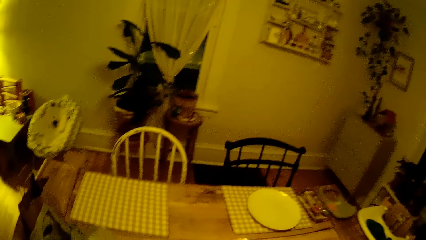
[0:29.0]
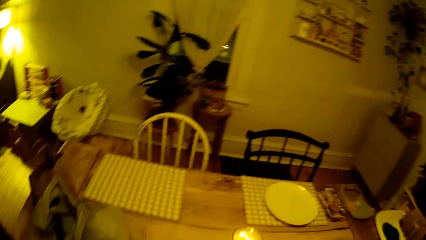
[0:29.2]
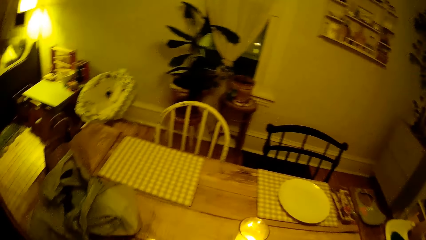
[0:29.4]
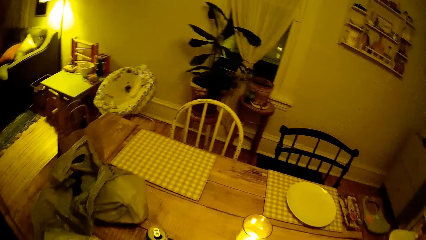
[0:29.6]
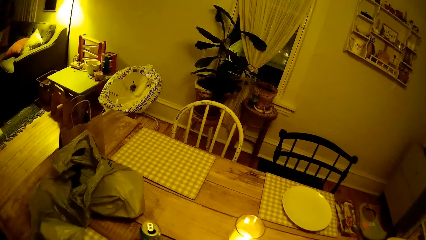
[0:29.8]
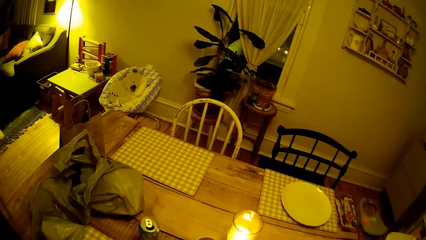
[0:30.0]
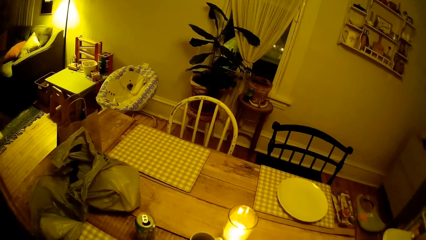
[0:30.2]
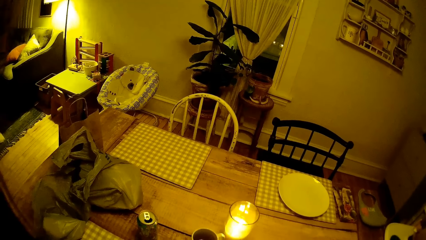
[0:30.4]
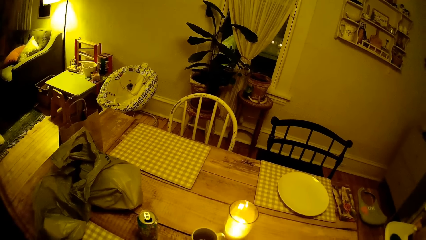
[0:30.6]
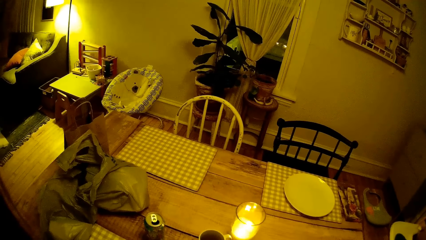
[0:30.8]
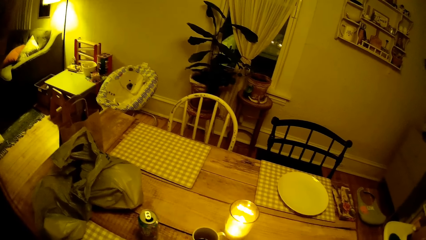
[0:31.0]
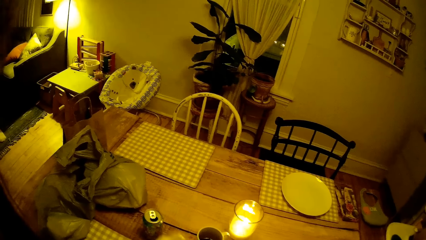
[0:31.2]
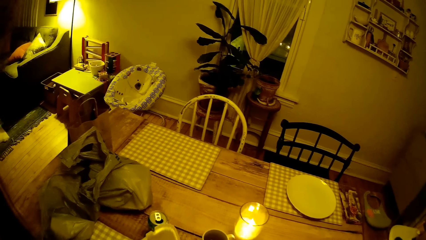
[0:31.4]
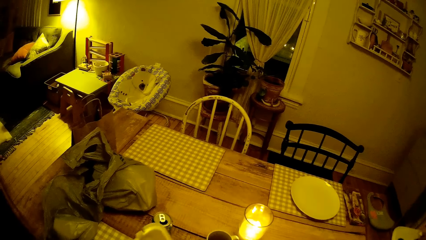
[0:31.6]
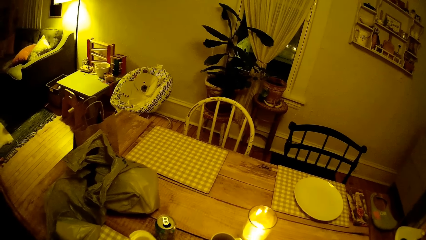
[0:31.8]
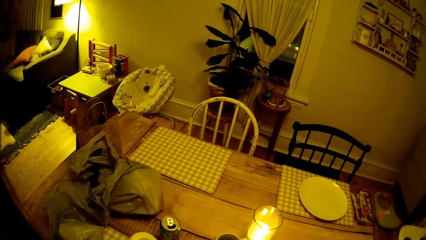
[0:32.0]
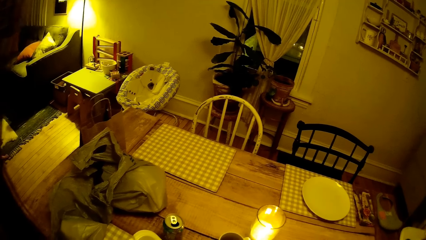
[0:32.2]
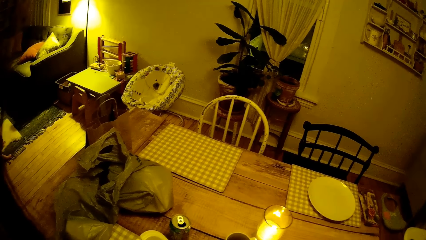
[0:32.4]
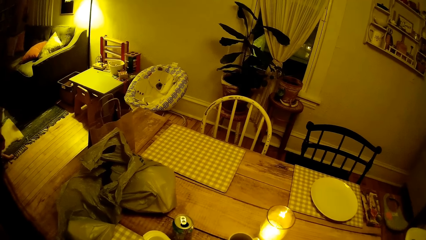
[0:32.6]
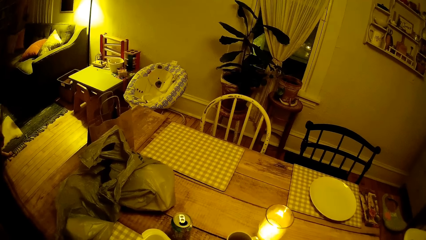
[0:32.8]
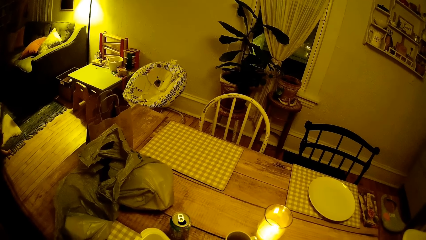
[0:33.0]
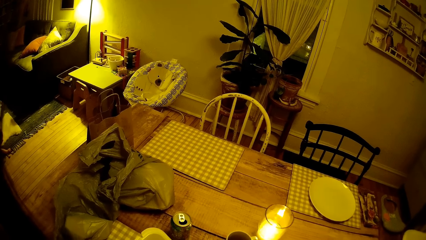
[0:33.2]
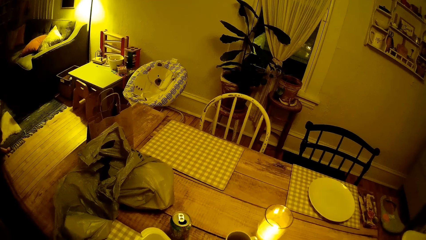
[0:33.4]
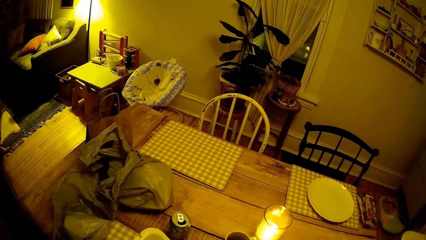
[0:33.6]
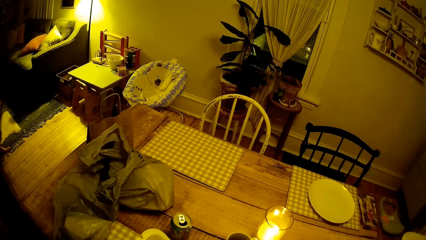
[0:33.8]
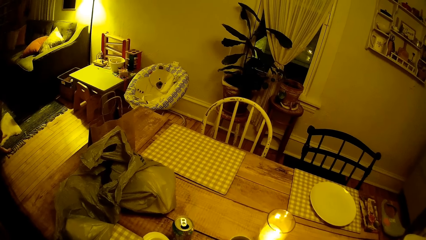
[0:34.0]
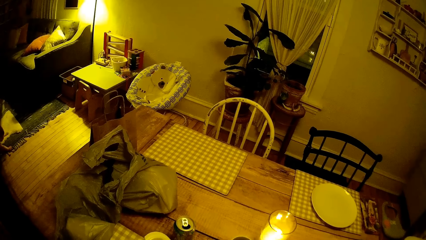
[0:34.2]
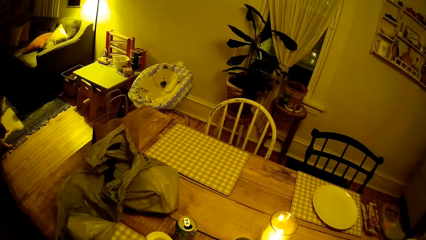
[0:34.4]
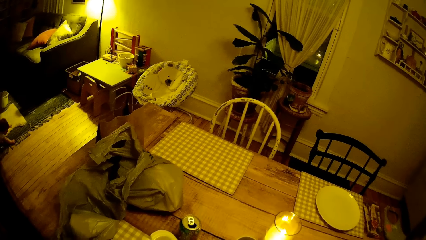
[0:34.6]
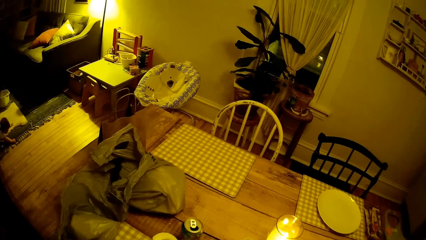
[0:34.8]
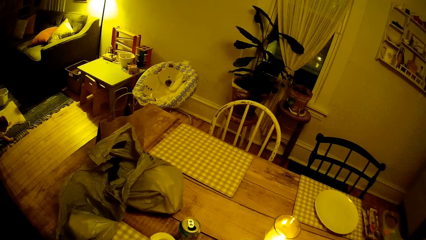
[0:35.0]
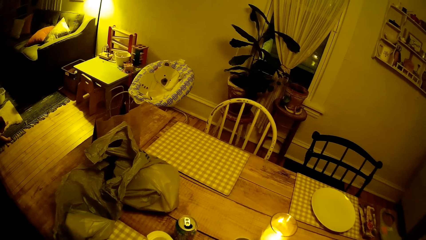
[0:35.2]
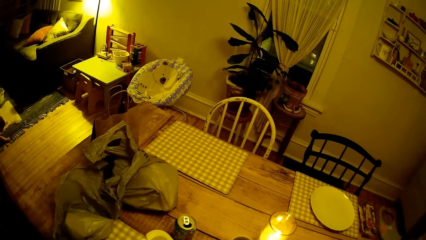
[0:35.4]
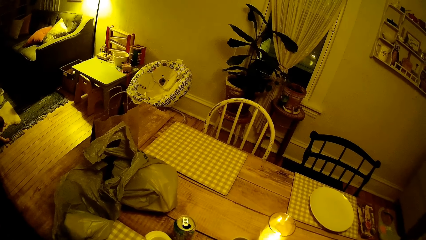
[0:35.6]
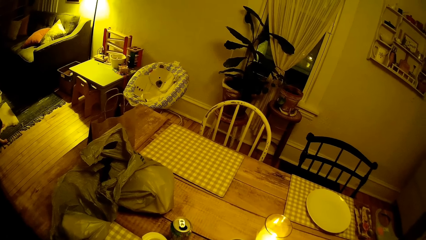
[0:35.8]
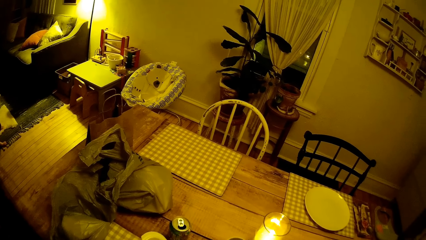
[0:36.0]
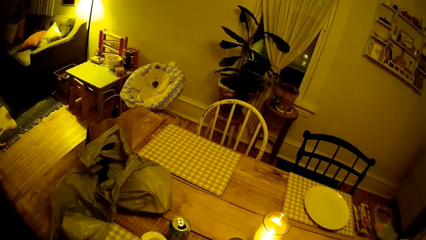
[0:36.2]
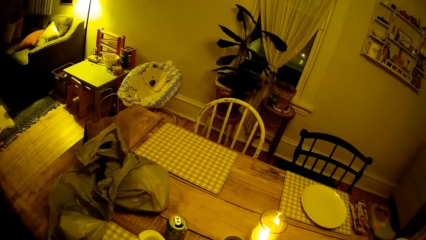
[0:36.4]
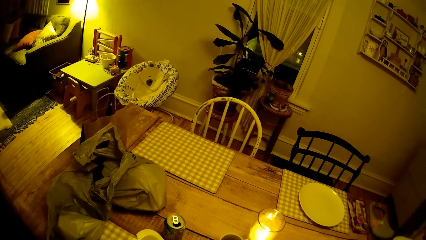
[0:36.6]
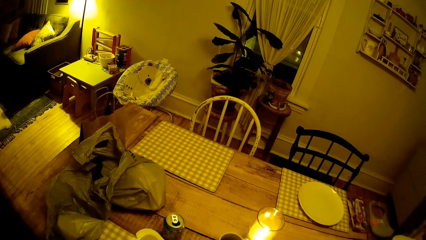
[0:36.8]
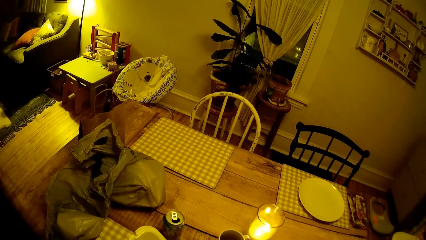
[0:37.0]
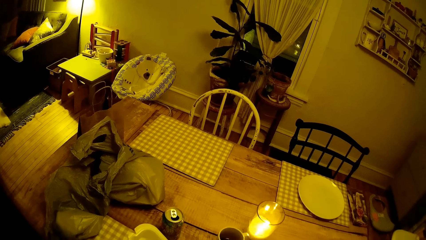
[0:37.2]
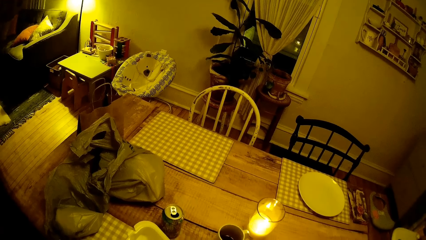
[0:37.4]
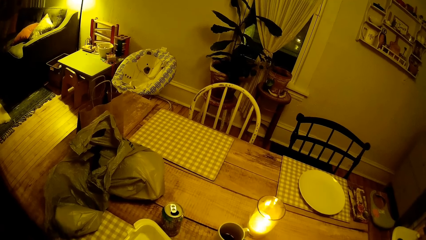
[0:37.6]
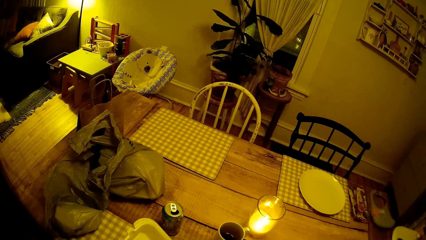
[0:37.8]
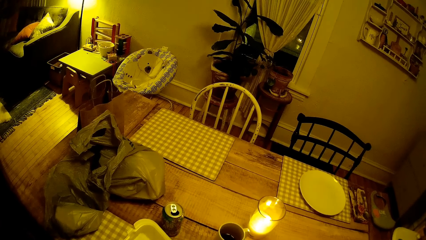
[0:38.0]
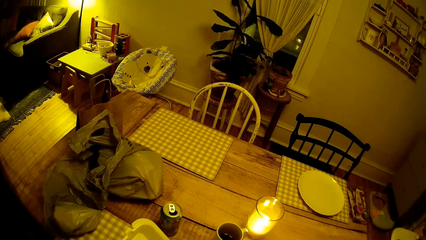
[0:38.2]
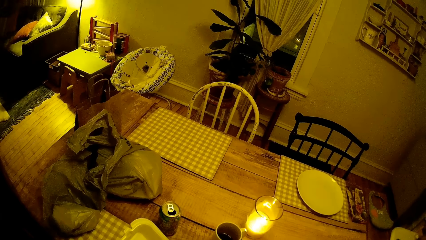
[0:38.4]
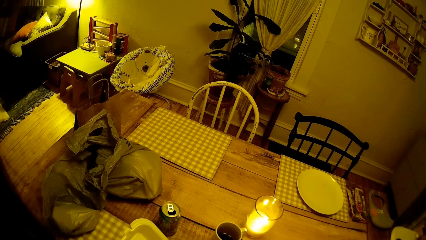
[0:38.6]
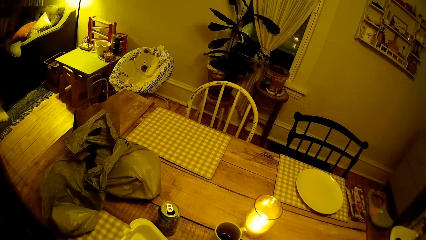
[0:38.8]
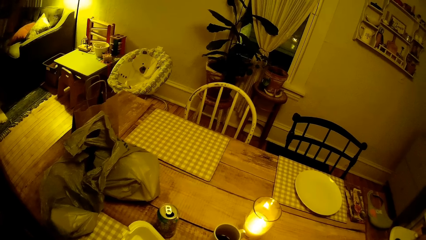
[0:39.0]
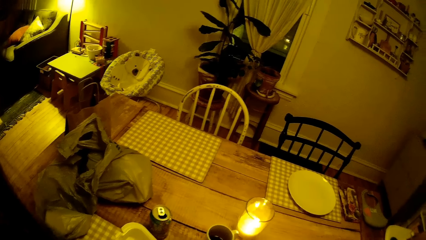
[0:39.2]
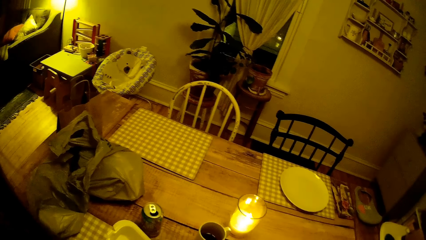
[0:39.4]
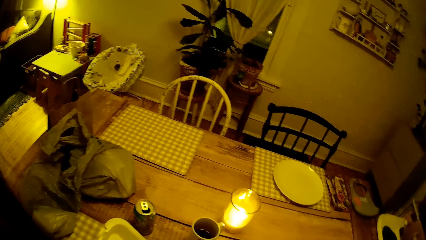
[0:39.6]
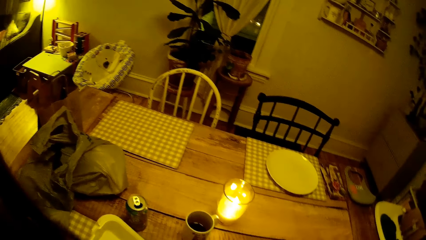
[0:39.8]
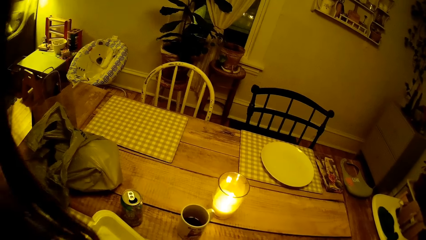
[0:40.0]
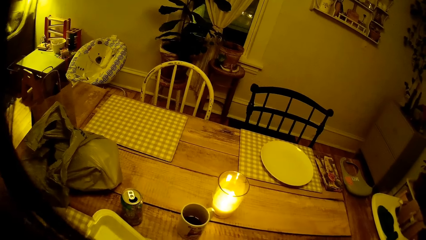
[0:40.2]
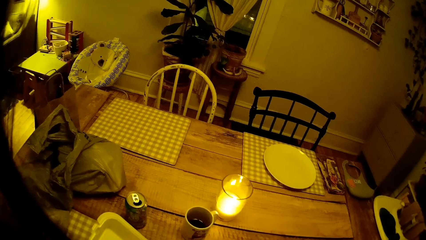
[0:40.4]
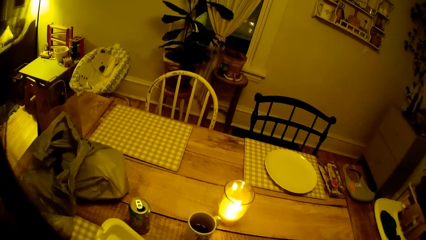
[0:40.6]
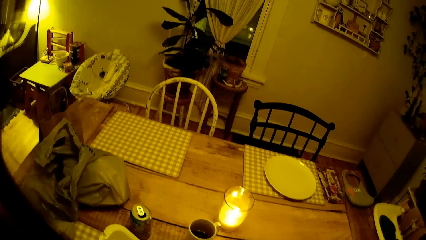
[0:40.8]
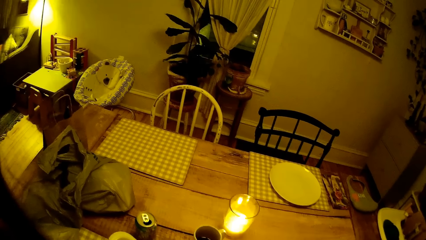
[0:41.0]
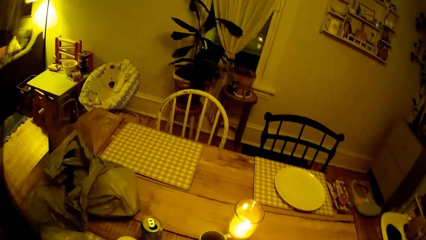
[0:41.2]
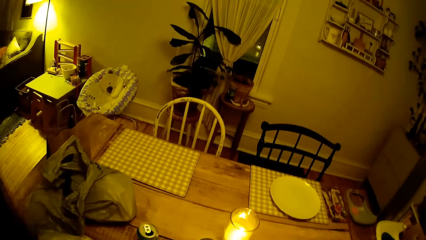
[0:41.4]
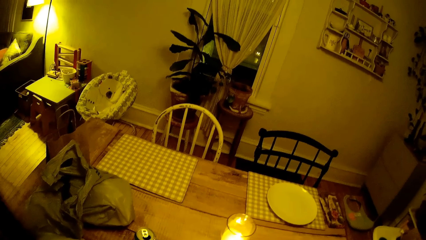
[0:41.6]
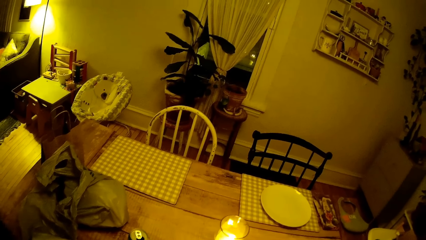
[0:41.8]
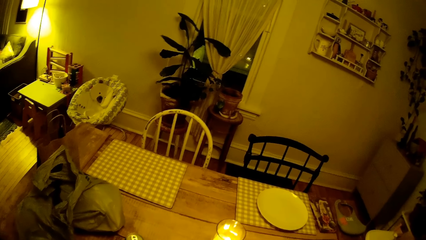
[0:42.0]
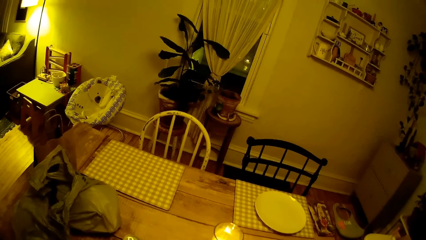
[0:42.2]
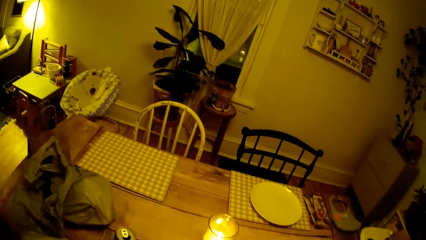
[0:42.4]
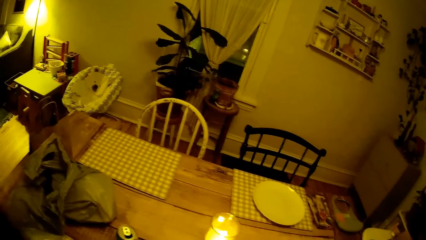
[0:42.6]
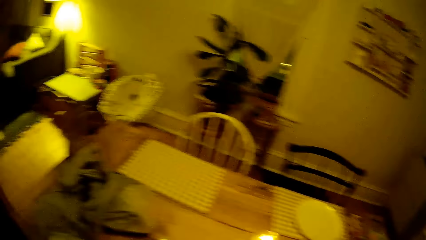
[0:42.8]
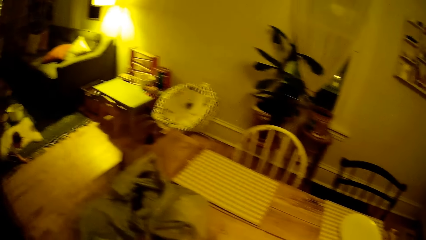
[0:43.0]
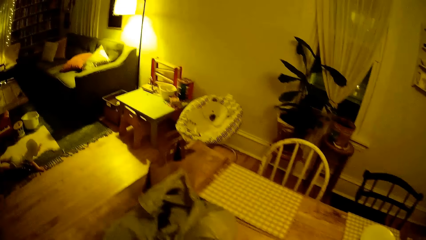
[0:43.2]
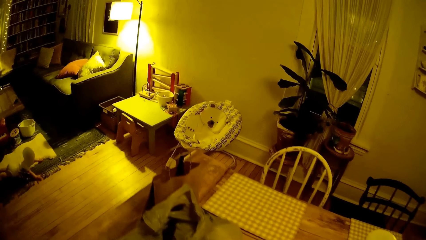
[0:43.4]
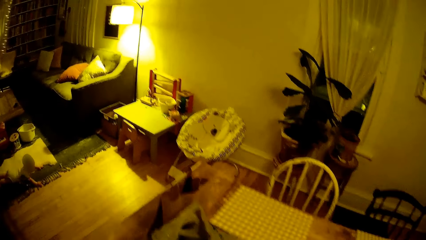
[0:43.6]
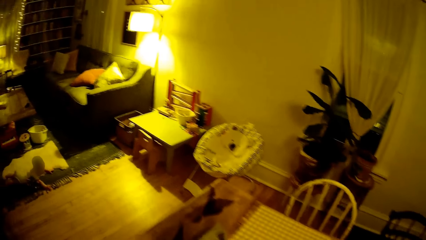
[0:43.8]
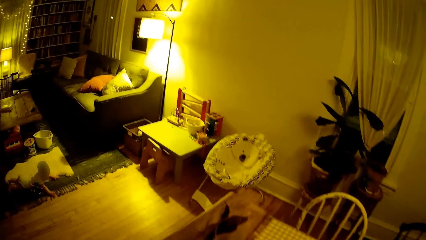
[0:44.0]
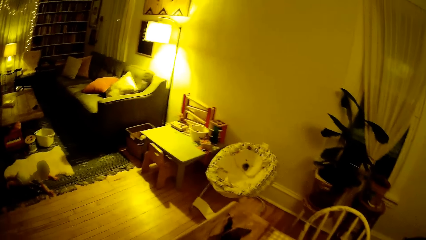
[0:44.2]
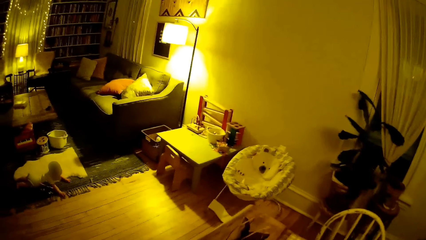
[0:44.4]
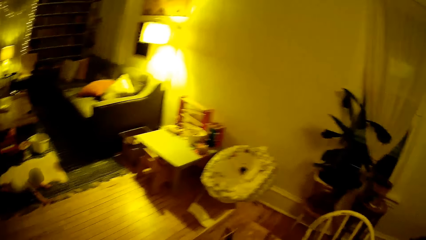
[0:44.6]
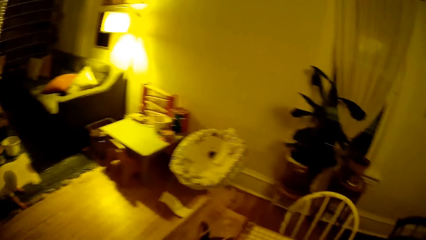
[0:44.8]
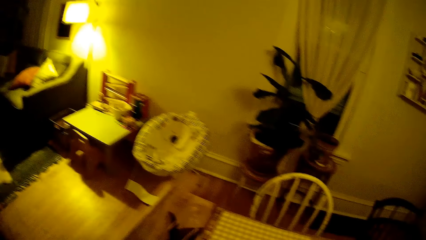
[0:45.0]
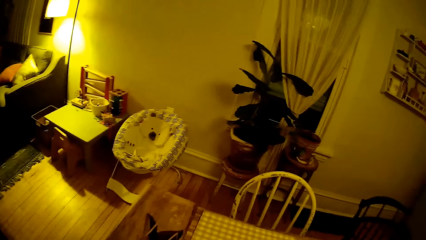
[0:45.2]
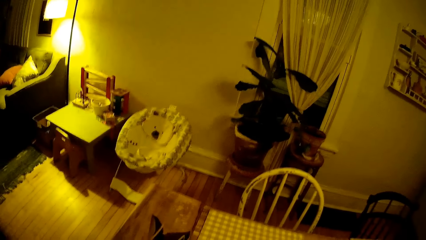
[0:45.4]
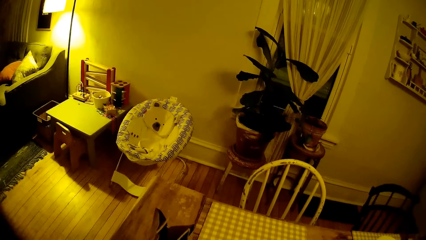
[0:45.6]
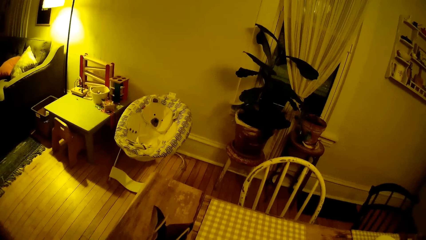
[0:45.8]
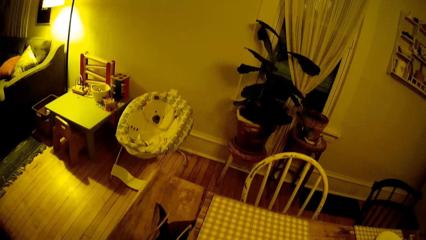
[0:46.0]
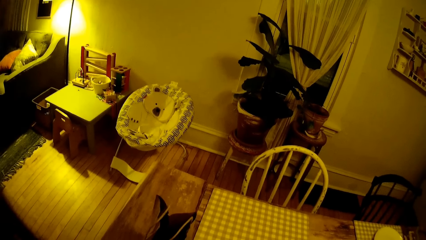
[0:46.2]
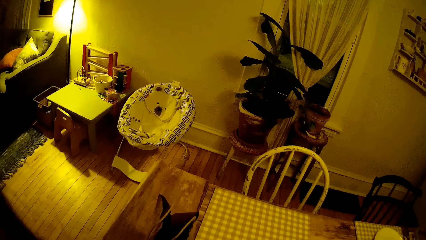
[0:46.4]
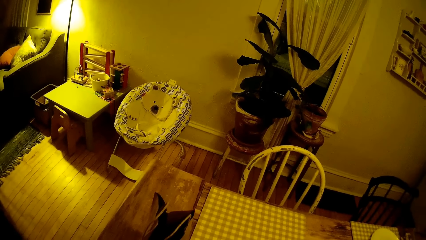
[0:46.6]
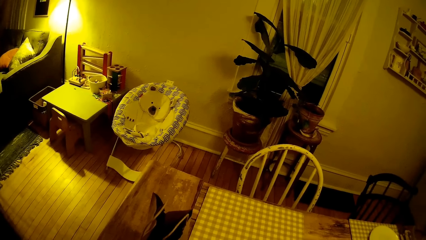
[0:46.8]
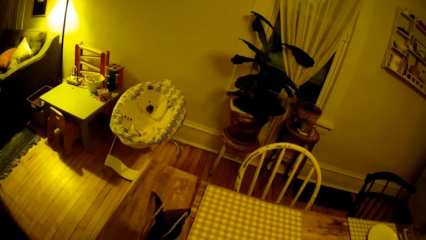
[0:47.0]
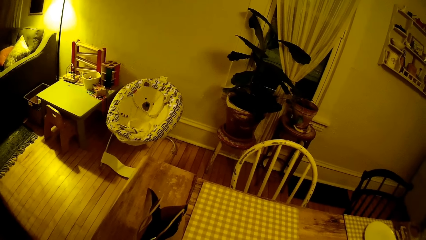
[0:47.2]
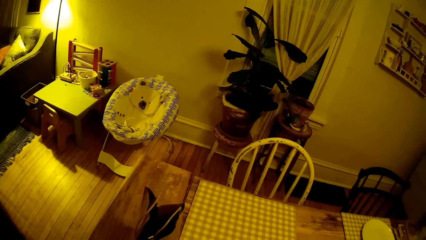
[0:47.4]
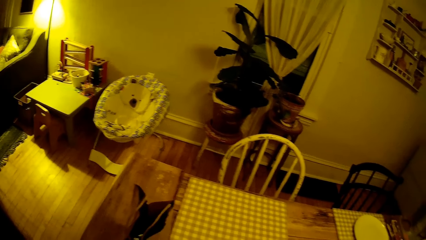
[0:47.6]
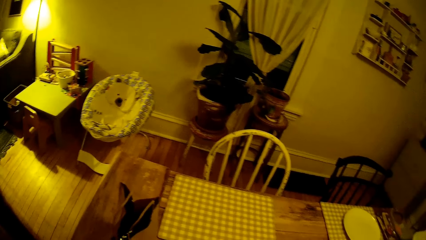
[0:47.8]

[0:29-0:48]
The camera wearer opens a container on a dining table with her left hand. She converses with the man.
